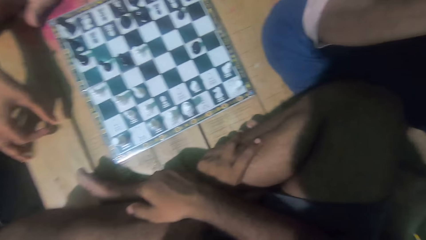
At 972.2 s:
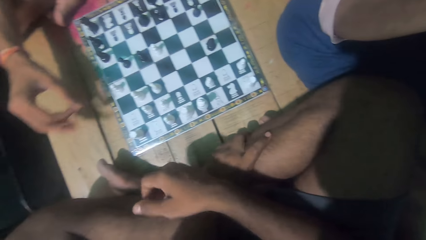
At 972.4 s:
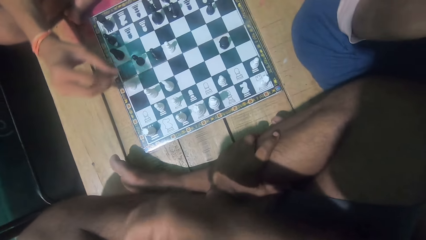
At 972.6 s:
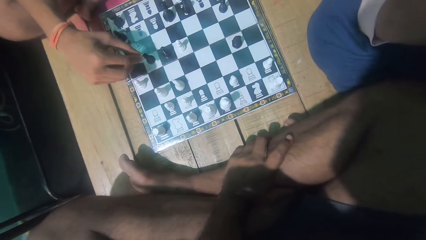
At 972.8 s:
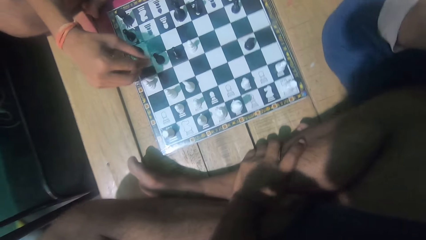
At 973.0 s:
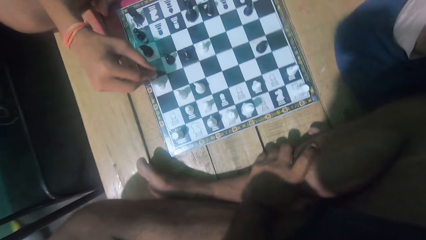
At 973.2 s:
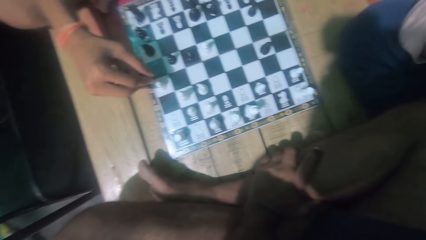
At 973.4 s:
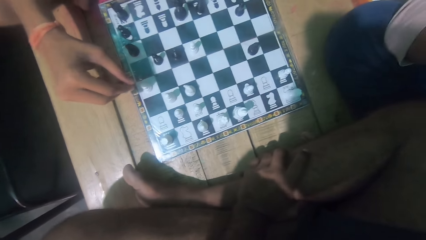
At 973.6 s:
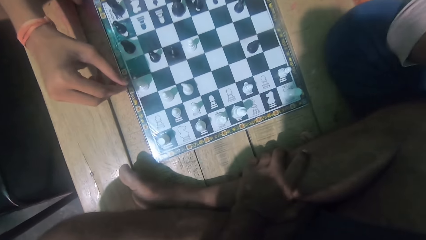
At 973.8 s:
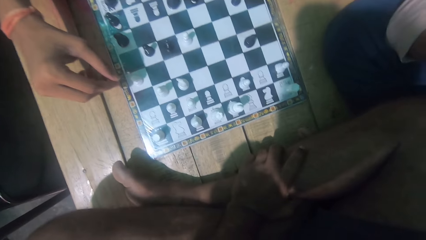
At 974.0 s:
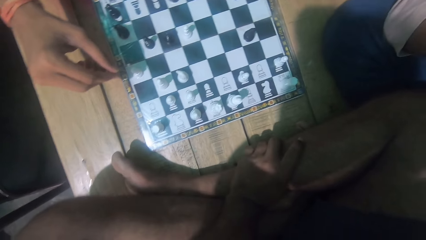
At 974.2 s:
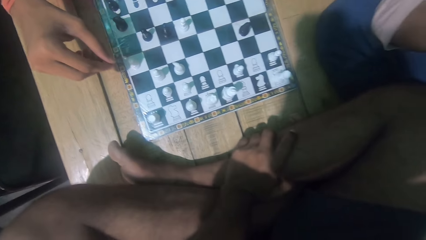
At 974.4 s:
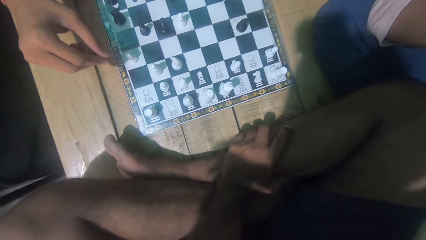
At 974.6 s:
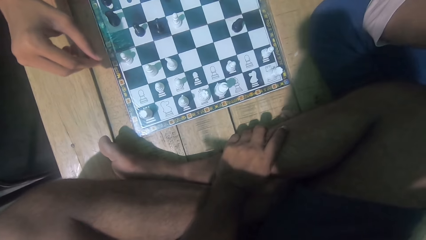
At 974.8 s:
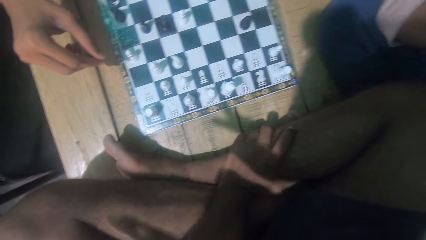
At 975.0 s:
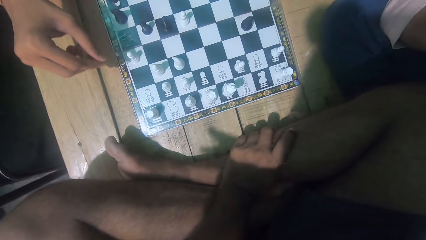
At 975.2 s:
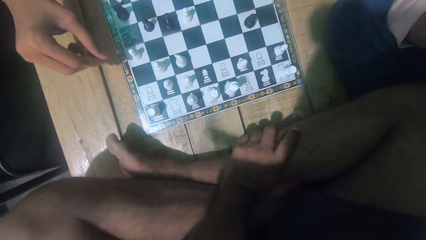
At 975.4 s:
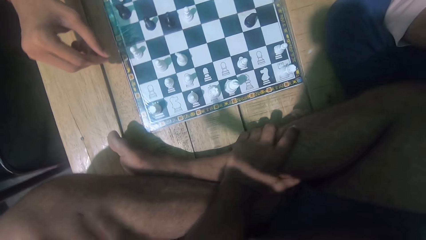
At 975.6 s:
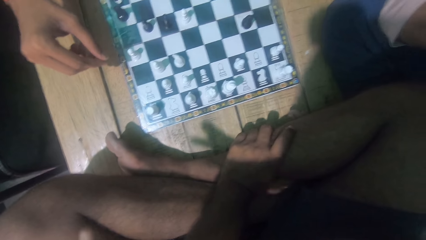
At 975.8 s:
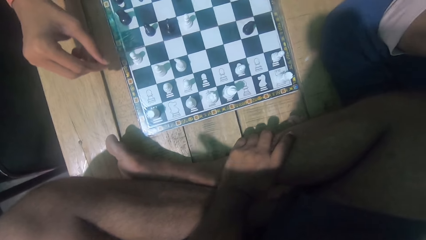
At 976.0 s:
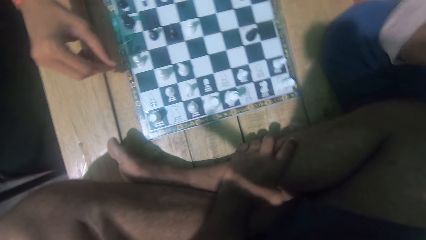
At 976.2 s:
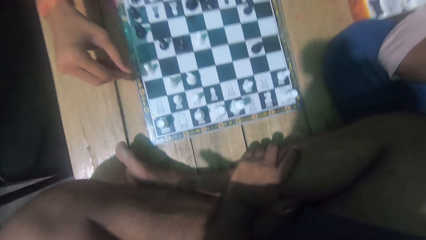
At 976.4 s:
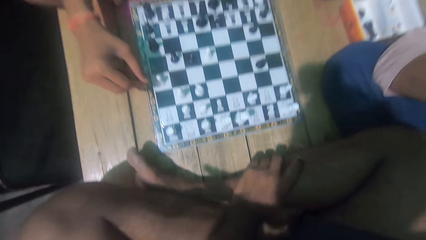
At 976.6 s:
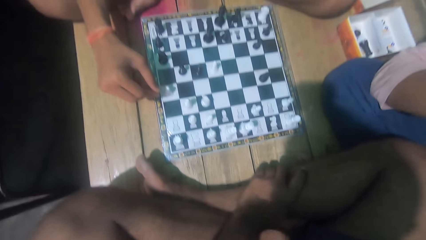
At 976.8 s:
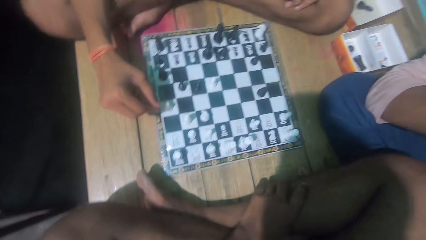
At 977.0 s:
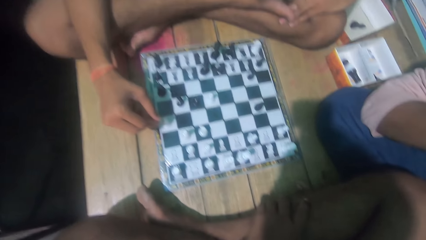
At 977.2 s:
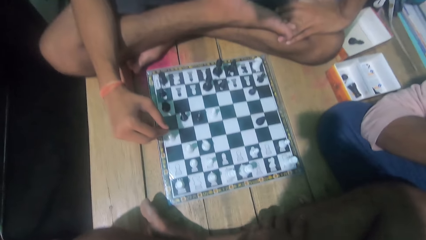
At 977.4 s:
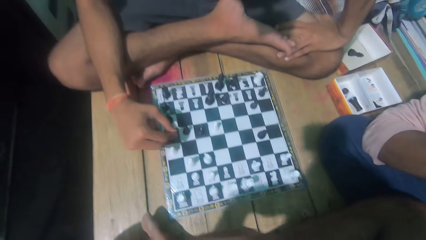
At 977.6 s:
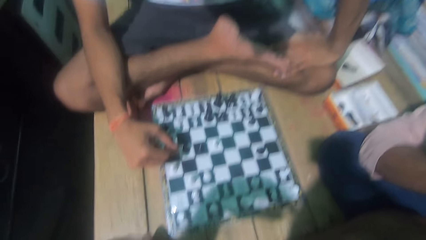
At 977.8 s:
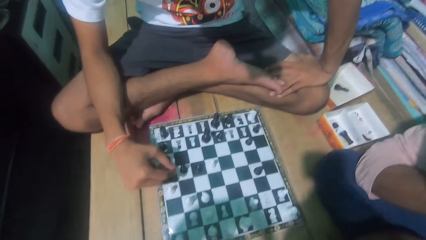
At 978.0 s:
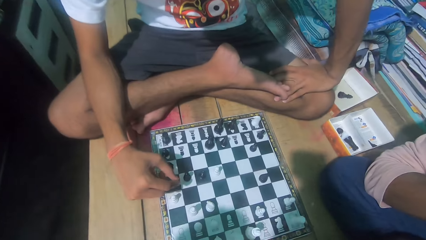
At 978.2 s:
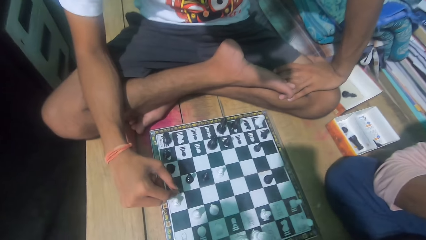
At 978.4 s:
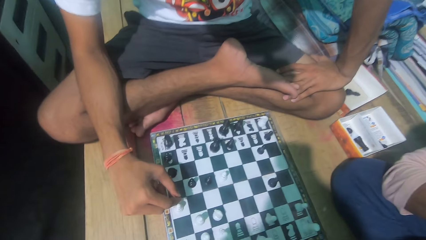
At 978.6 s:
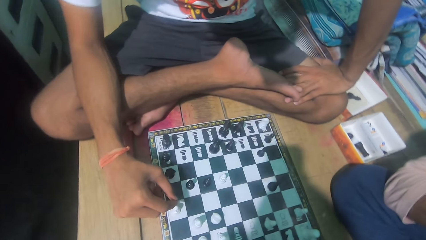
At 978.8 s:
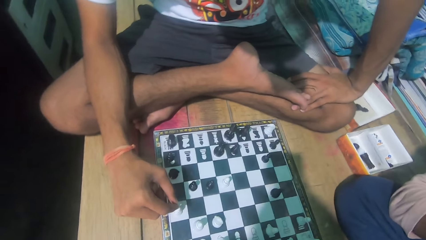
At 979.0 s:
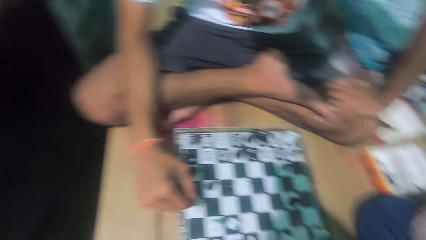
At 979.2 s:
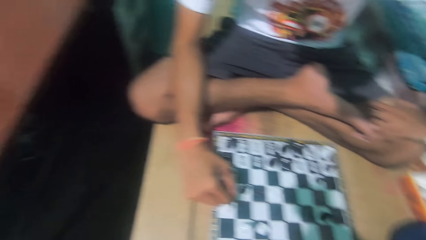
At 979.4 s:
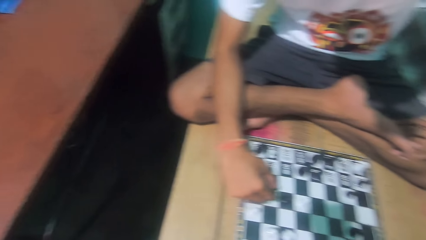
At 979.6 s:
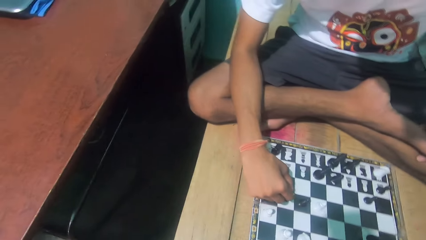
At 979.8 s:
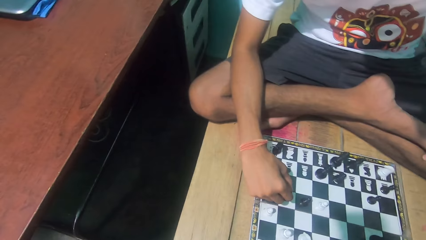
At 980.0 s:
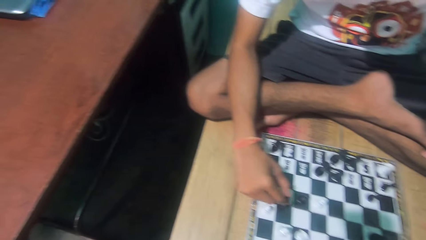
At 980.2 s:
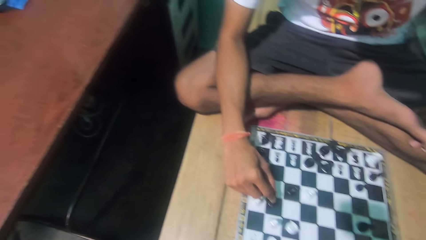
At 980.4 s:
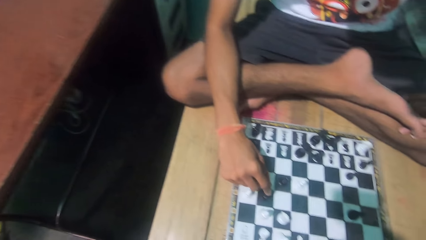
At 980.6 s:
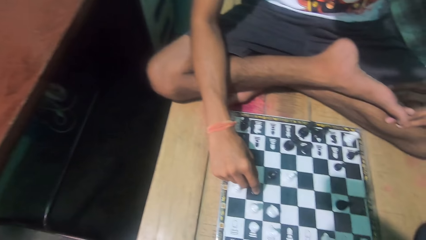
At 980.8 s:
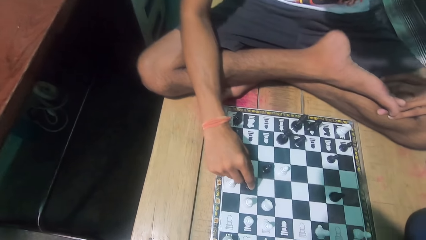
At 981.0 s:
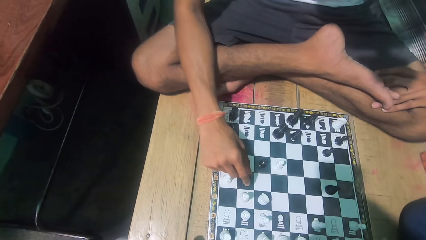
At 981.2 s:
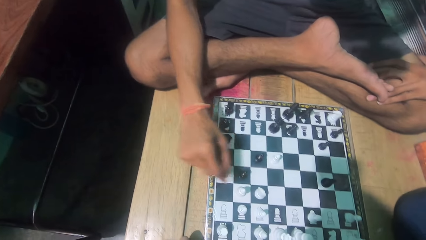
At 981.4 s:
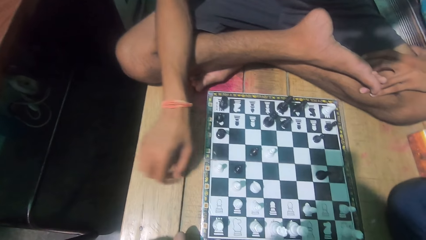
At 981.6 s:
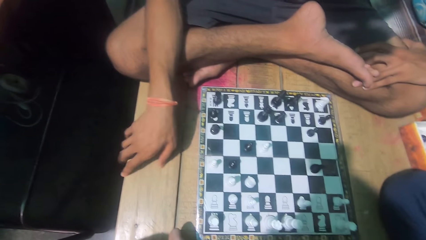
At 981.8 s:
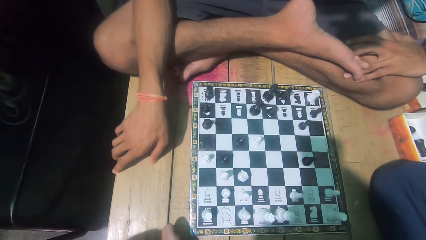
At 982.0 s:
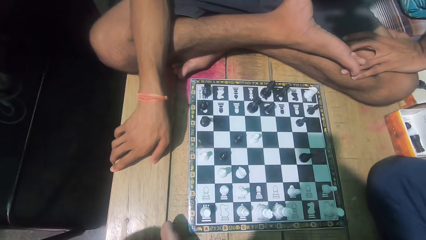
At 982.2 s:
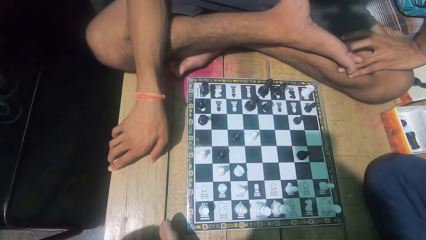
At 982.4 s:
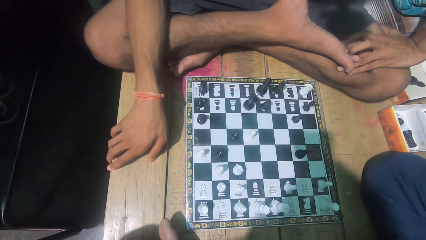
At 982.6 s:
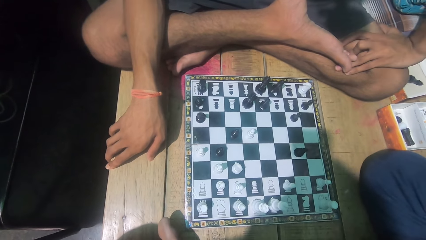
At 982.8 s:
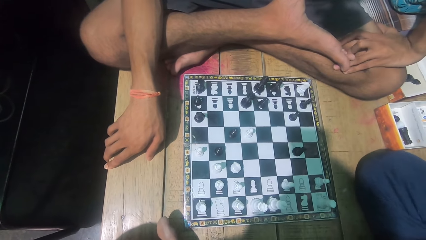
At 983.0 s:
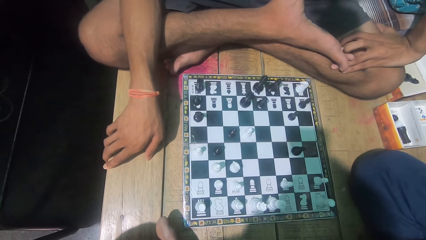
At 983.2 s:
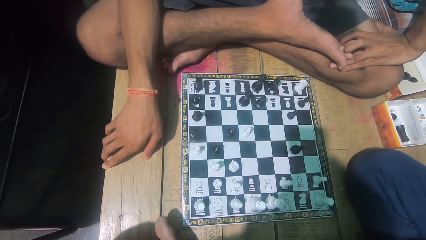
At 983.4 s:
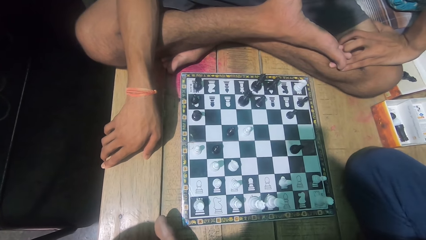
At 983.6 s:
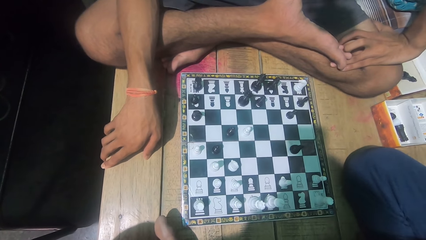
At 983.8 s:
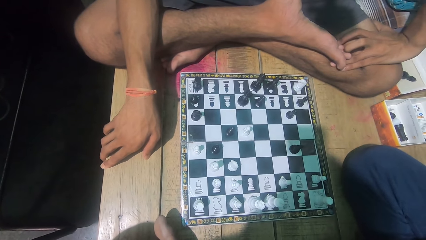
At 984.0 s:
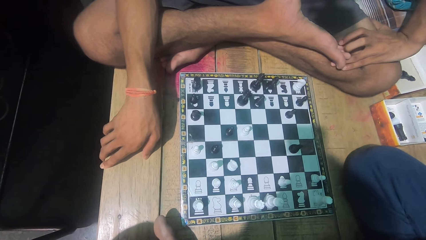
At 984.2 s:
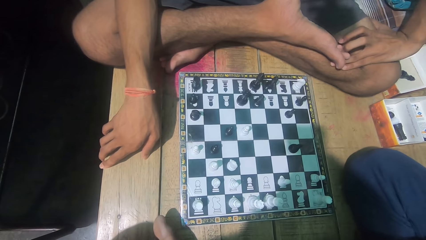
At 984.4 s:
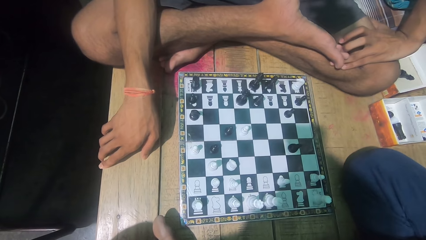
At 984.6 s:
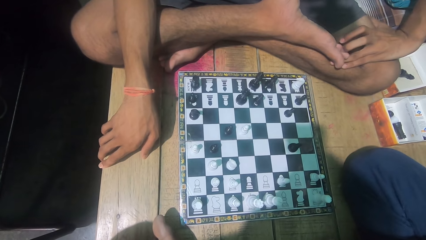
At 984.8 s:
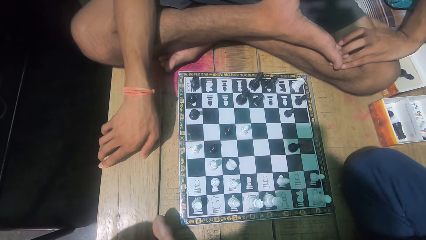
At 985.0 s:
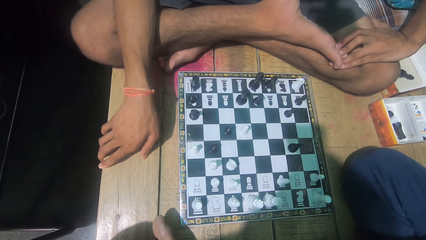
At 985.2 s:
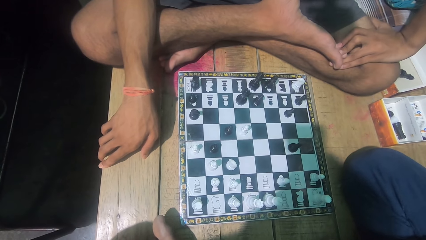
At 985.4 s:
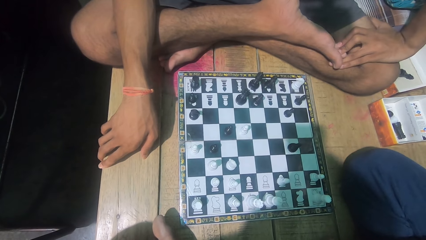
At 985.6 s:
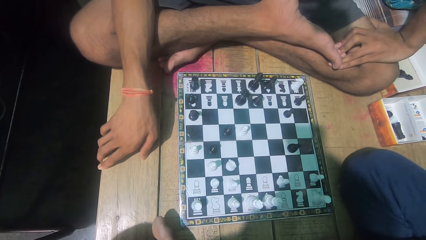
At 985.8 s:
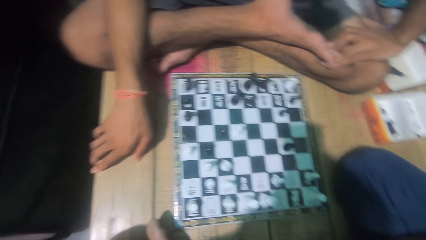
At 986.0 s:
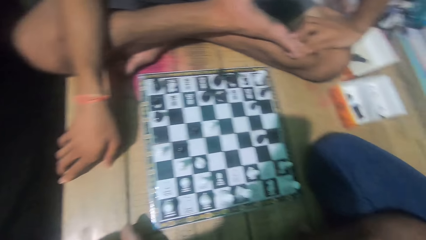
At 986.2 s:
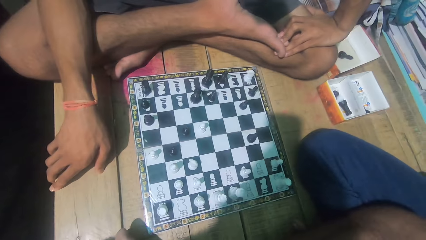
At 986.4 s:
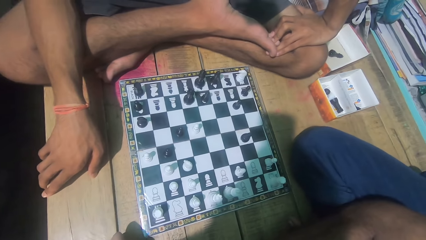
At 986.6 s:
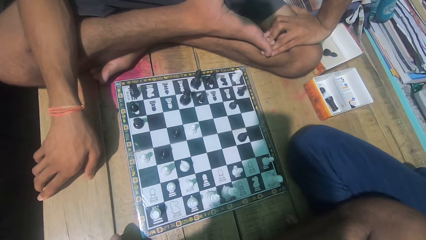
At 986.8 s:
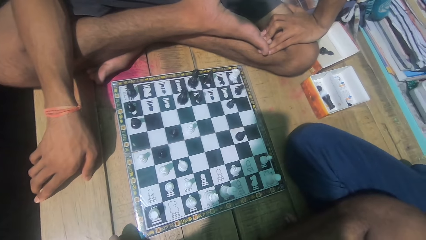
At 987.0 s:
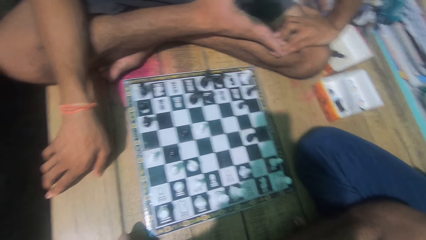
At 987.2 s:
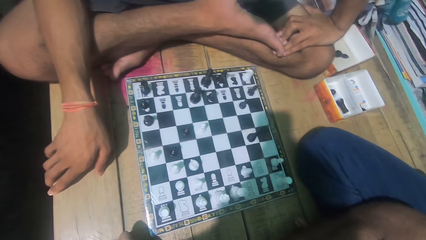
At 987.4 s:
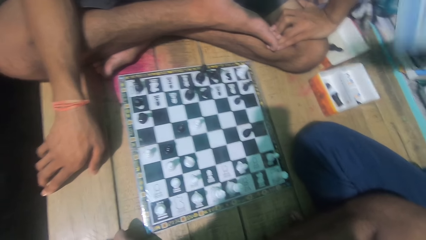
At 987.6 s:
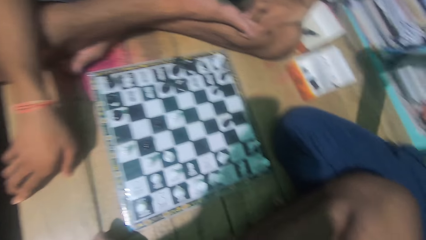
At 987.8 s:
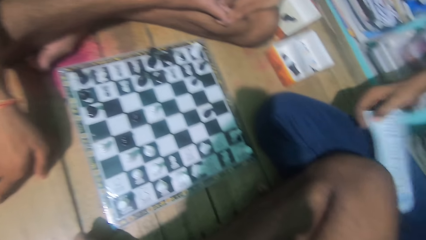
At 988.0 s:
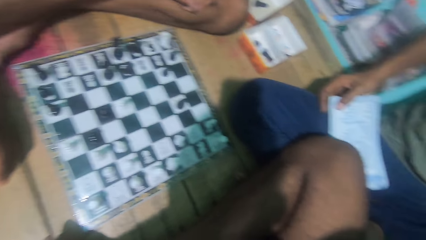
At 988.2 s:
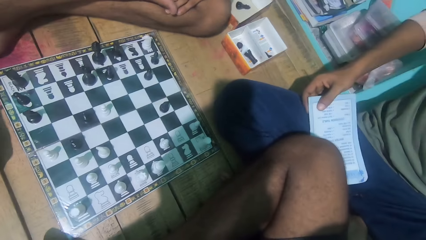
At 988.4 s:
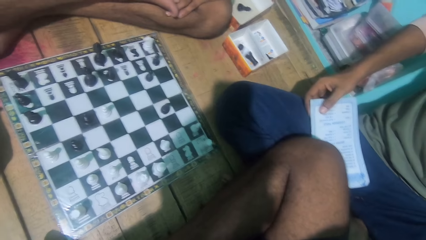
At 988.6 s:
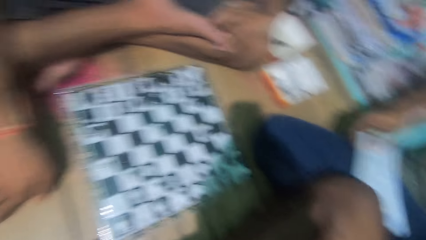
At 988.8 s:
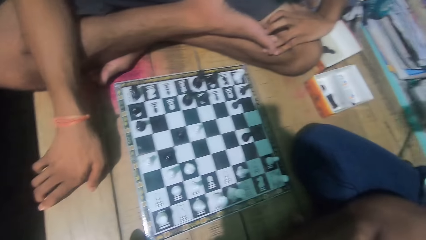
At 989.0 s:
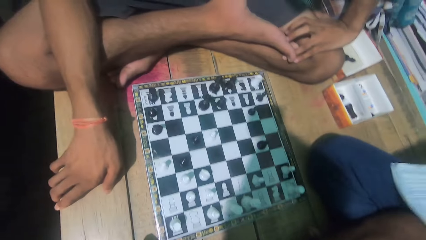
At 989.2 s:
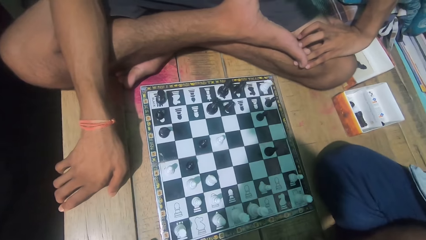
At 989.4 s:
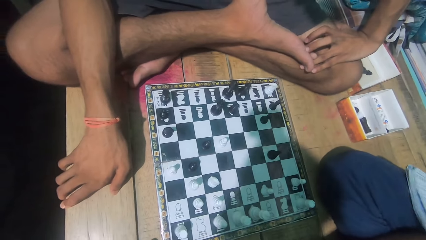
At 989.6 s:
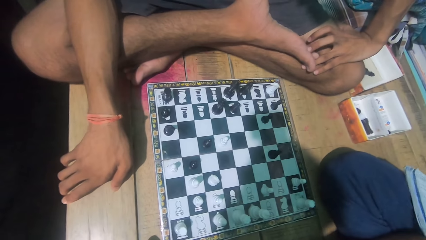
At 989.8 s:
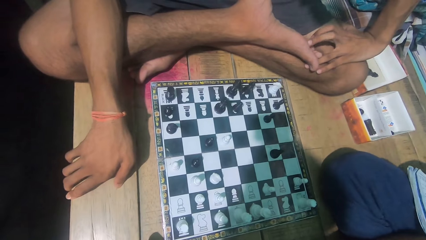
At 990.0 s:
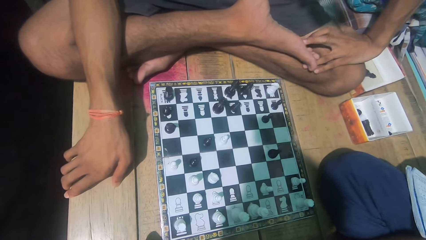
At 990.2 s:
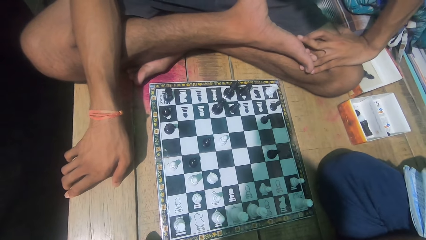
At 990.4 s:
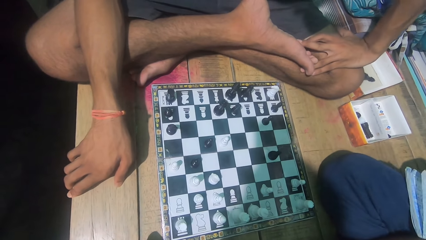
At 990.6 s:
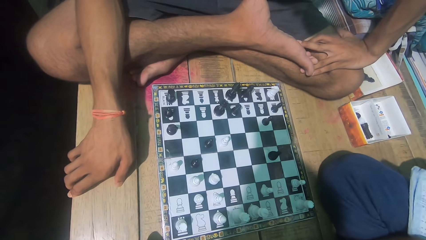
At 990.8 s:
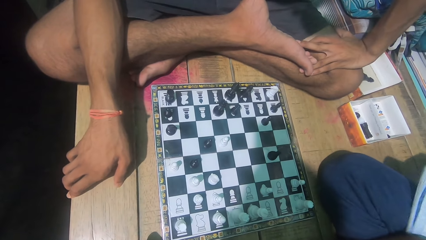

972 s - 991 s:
The camera wearer looks at the chess game with a man. He taps his hand on his lap. The man moves his hand.
